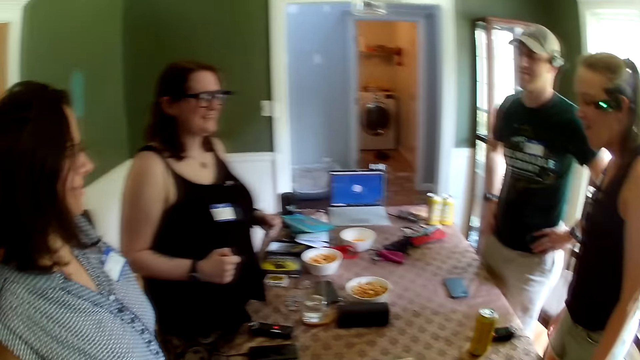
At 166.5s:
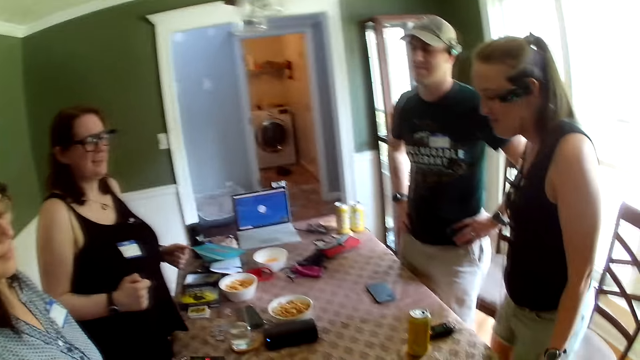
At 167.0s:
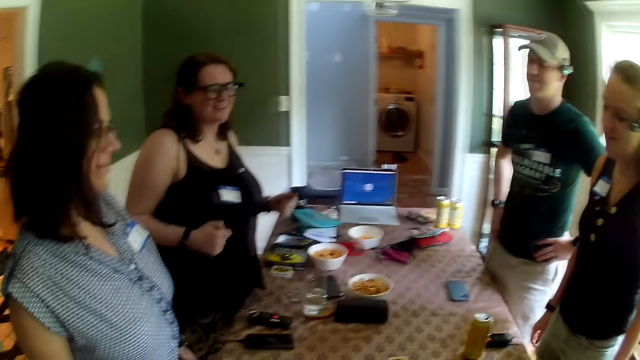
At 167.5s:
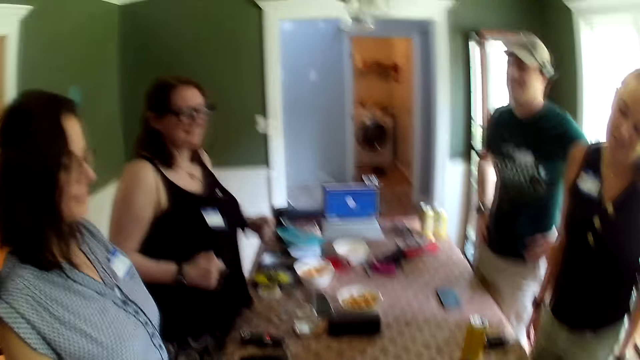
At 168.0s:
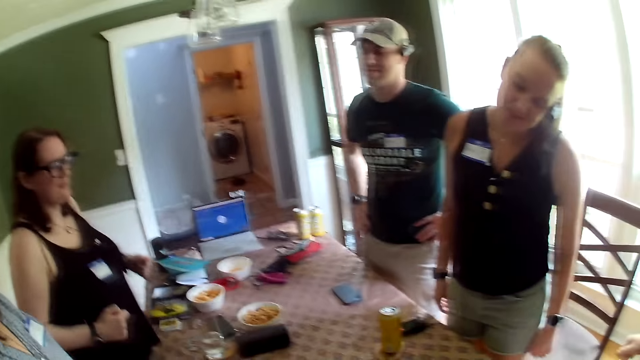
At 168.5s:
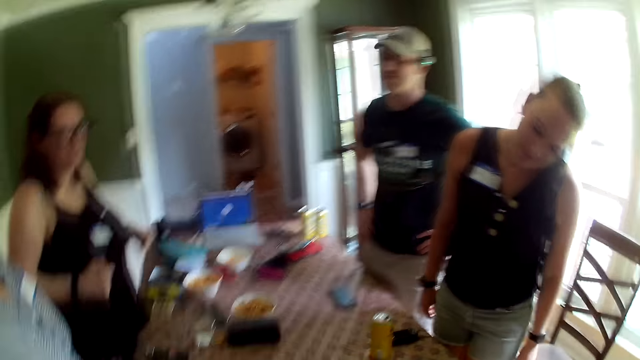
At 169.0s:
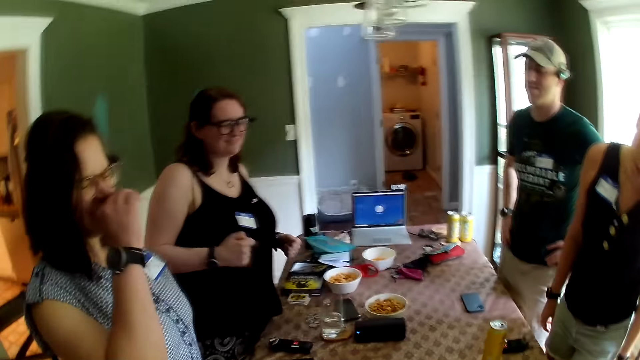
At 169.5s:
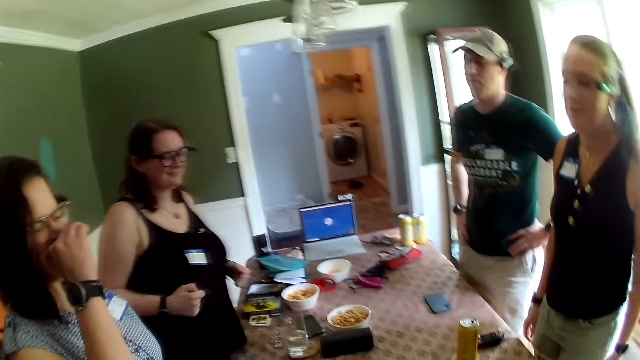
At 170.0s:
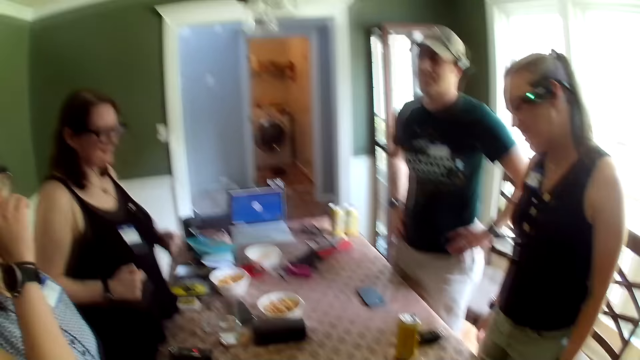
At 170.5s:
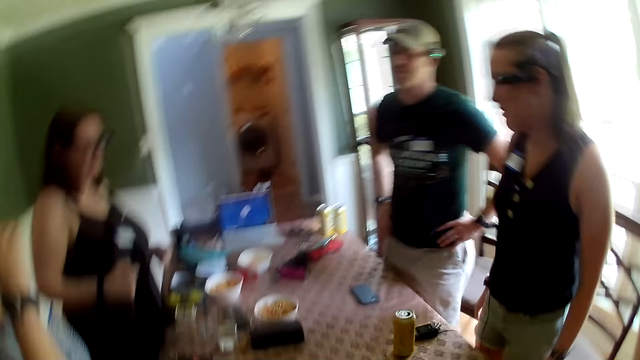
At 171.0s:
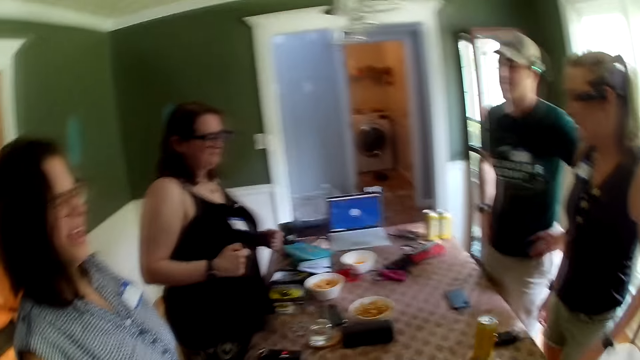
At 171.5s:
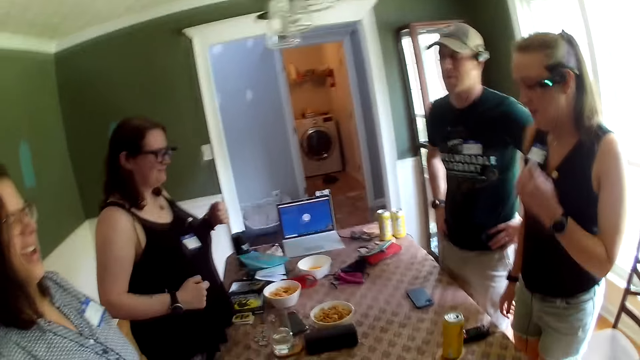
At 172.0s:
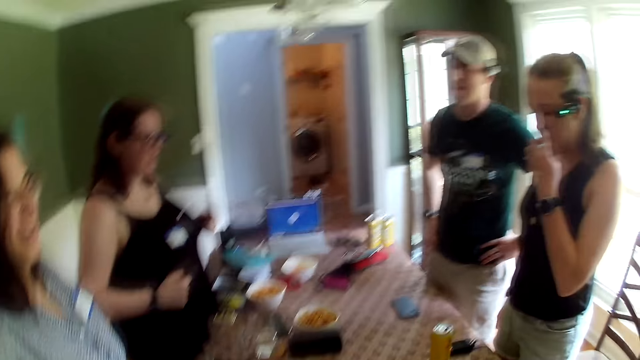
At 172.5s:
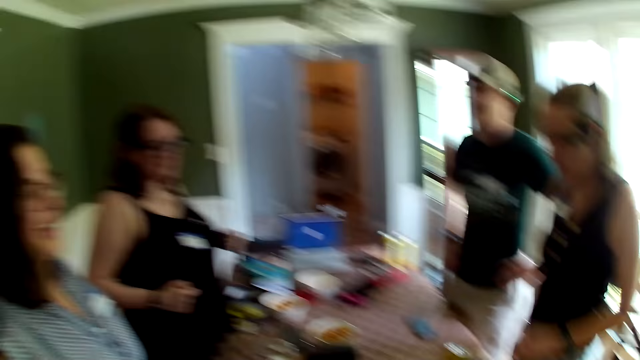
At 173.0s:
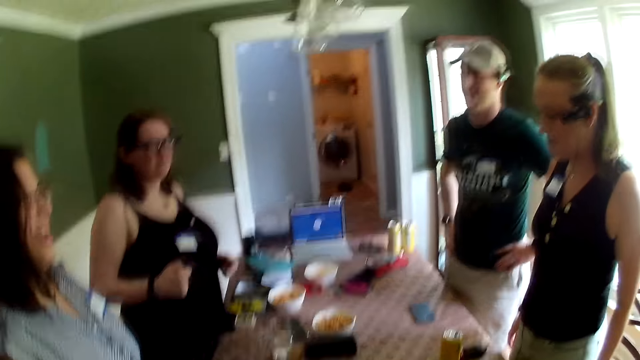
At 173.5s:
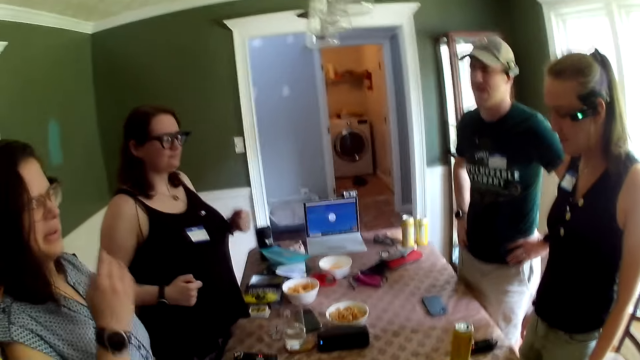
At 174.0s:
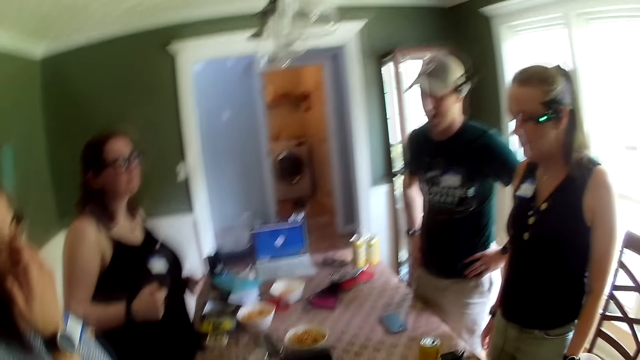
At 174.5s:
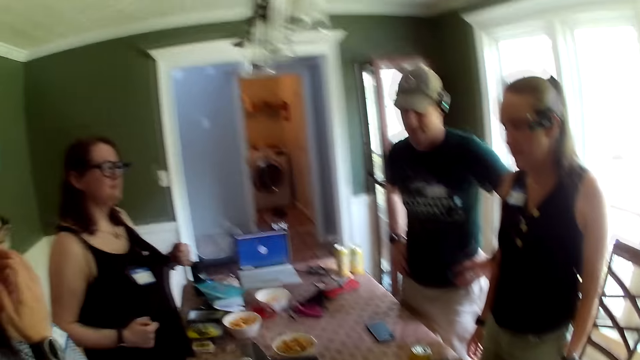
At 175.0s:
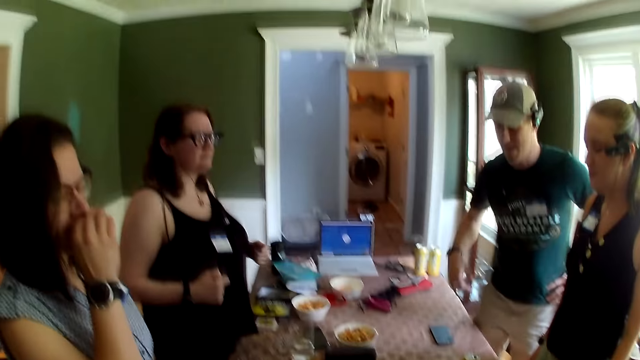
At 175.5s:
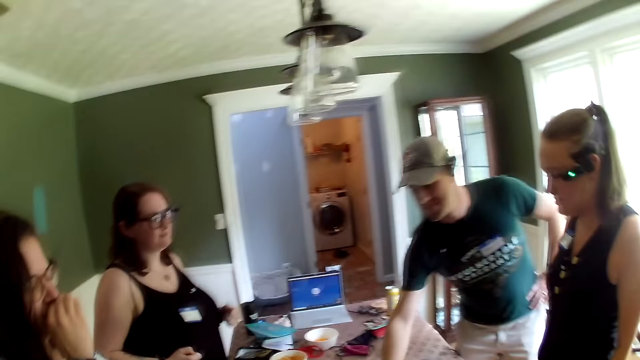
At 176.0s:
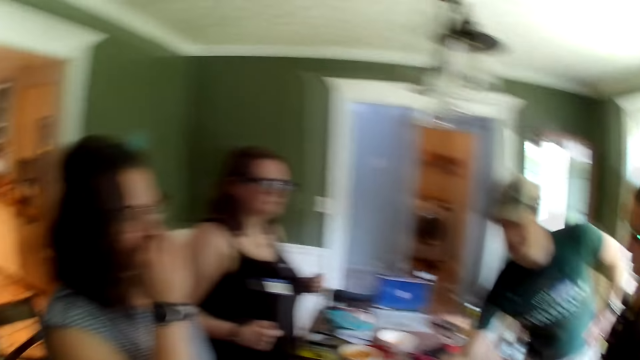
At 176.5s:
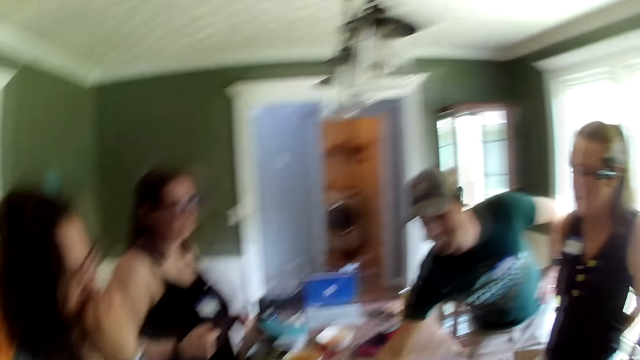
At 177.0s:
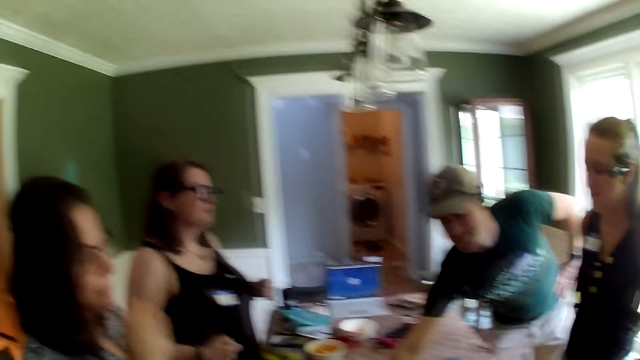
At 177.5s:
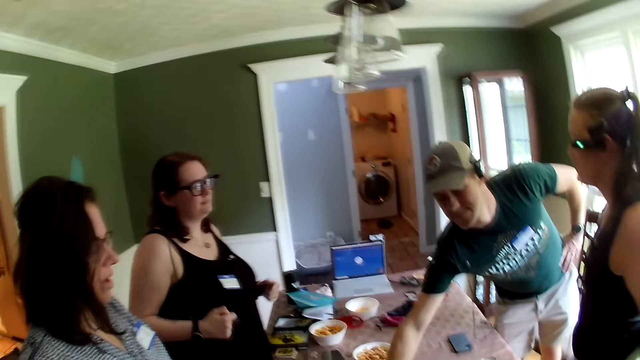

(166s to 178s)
A person touches the face. The person dances. Another person touches the face. The other person dances. The first person touches the face. A man picks the card on the table with his right hand.

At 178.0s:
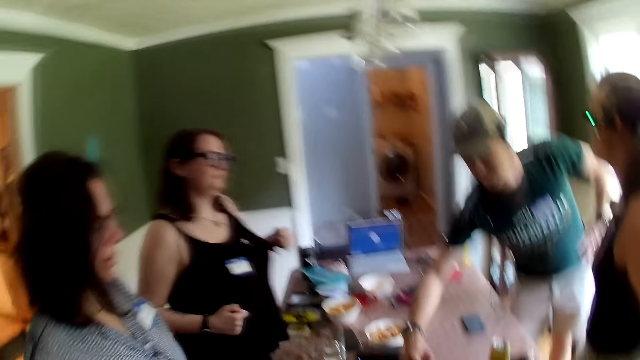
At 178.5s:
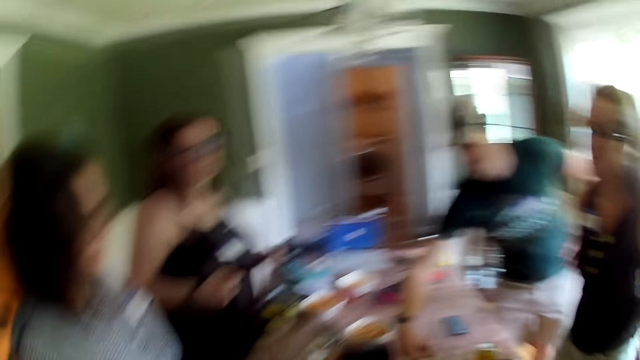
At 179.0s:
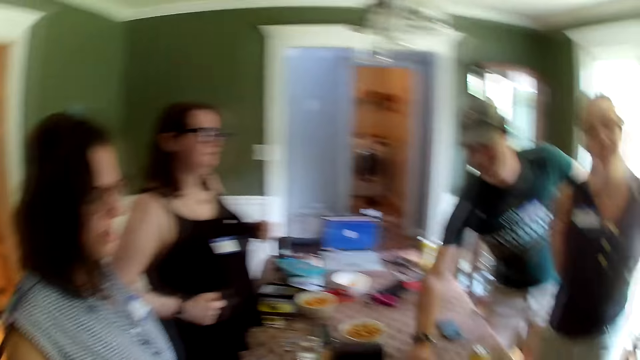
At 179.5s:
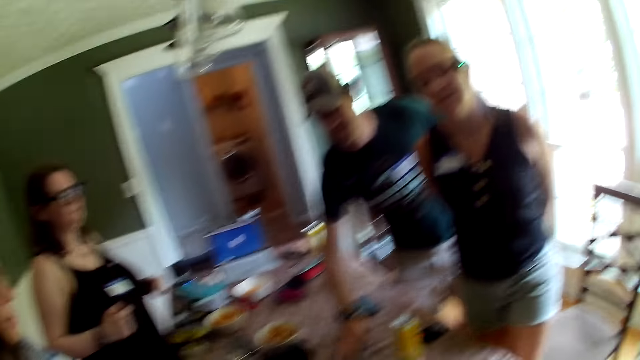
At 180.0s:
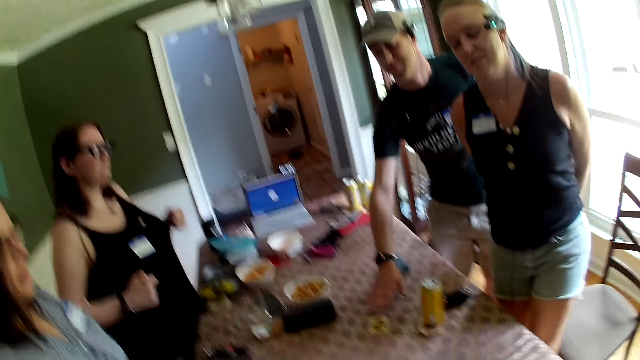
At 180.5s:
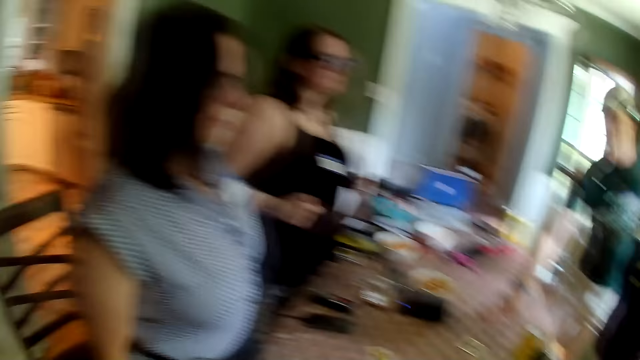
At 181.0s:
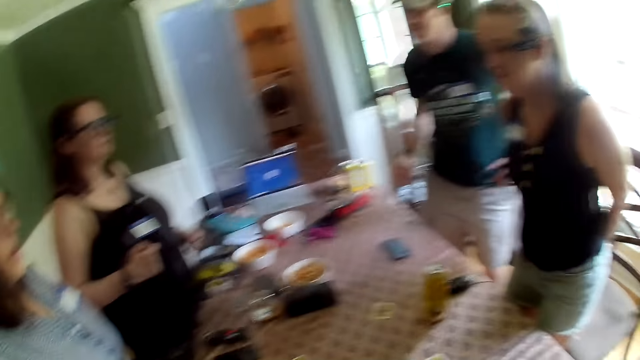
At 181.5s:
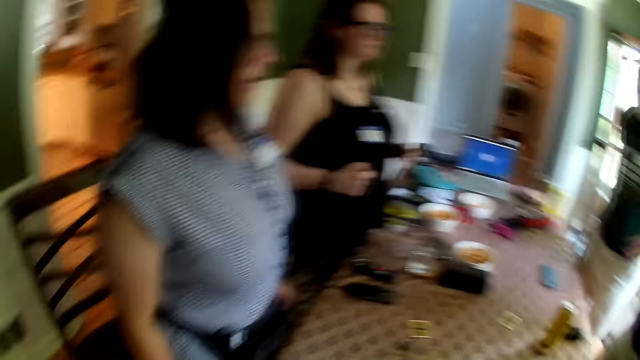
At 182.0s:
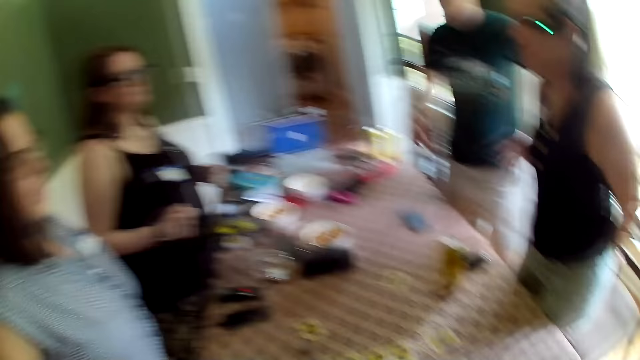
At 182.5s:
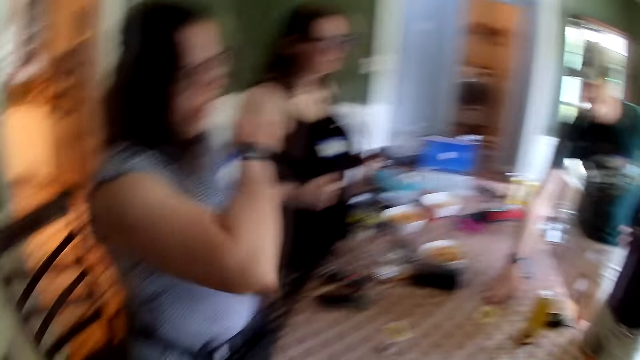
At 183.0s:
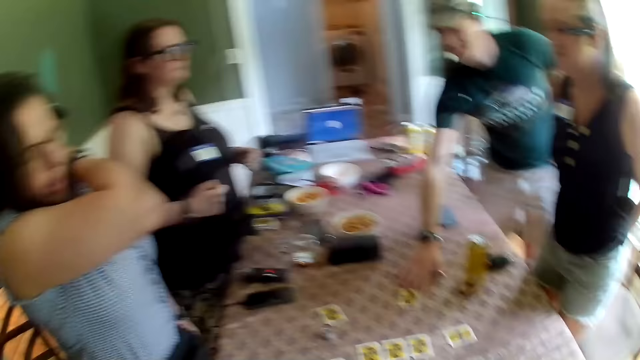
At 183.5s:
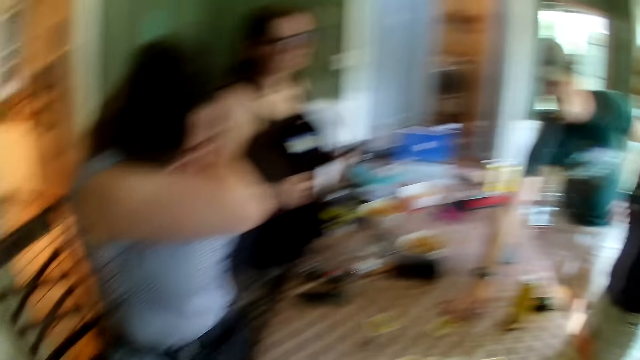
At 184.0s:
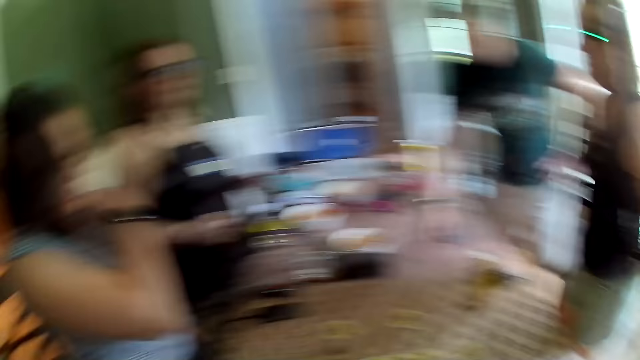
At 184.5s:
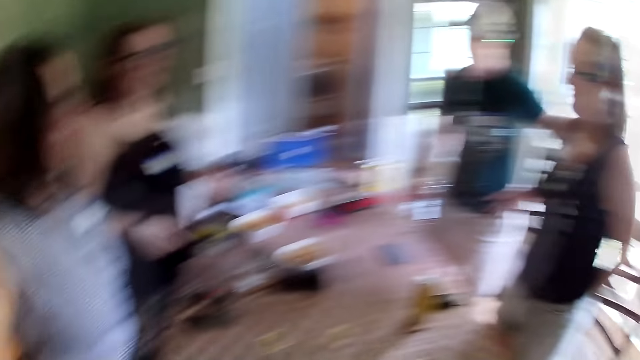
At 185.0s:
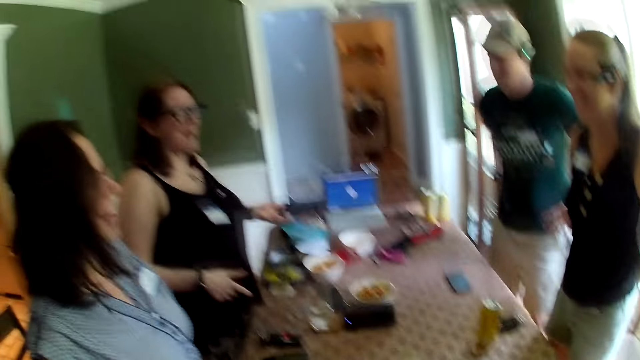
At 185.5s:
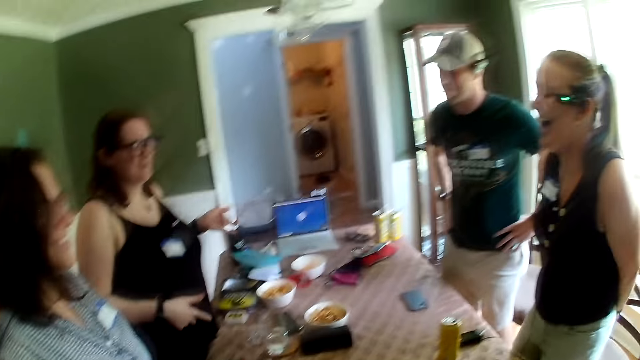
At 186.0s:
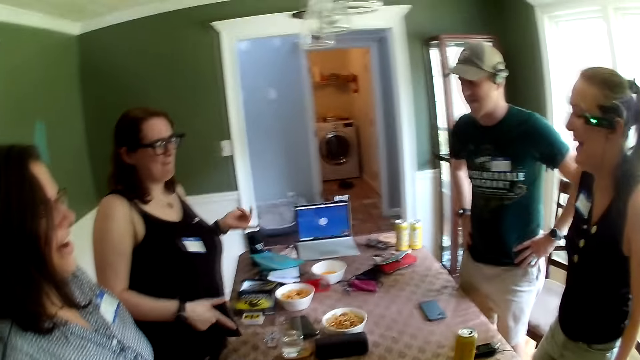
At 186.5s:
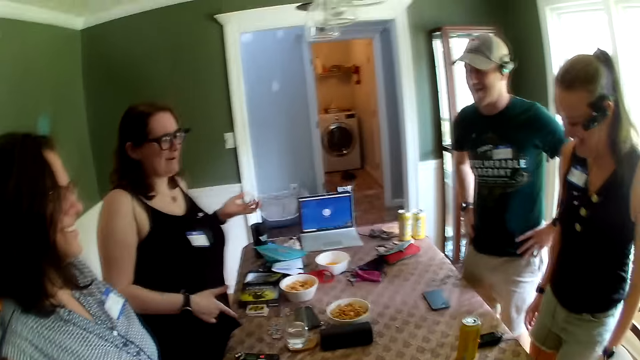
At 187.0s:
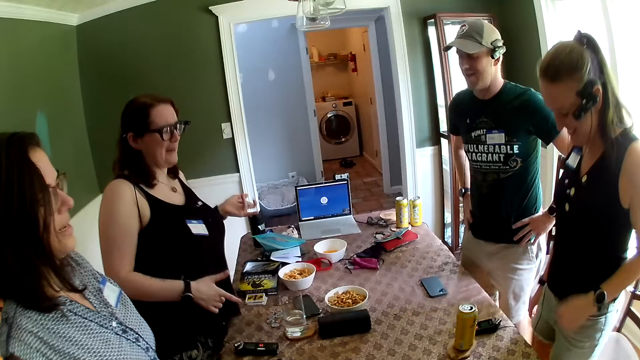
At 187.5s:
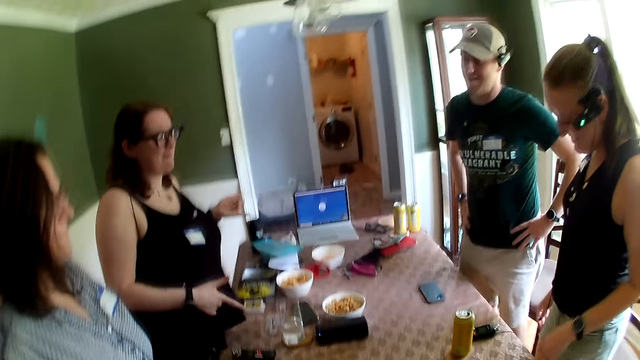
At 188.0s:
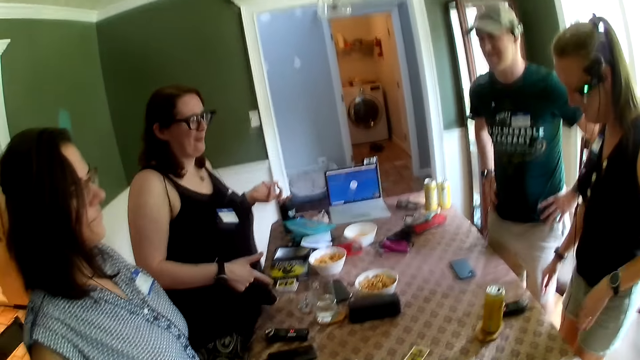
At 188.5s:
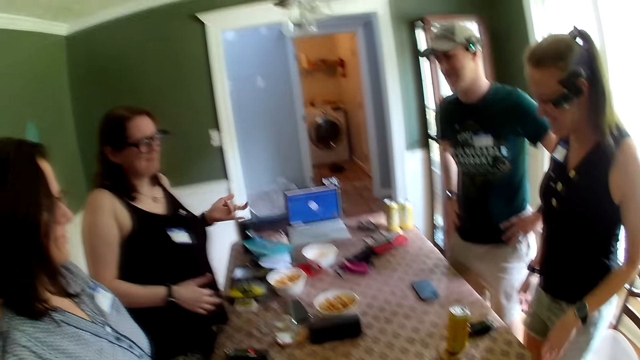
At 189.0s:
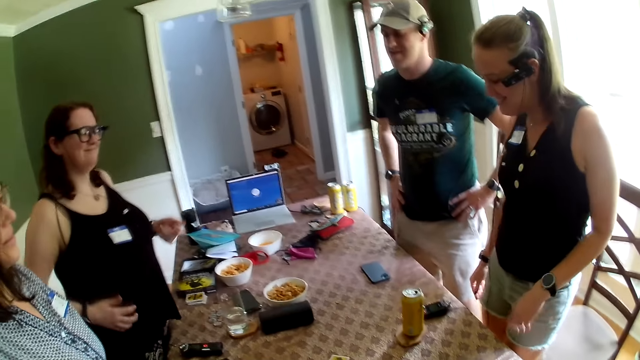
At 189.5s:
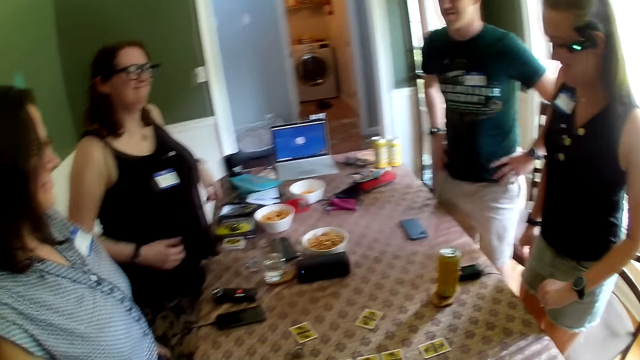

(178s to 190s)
The man drops the card on the table with his right hand. The camera wearer dances. The man moves the card on the table with his right hand. A person scratches the neck. The person dances. The camera wearer converses with the group of people at the table.
